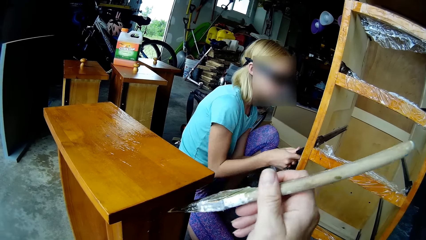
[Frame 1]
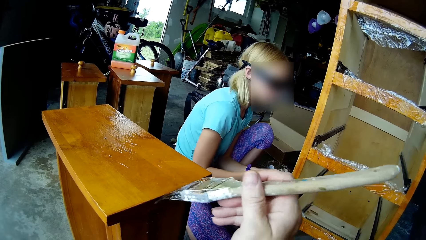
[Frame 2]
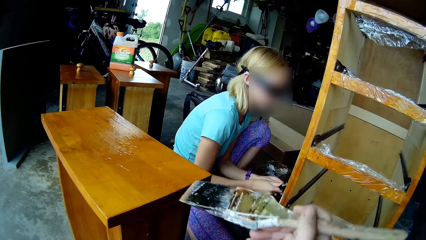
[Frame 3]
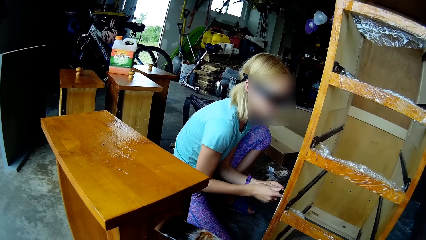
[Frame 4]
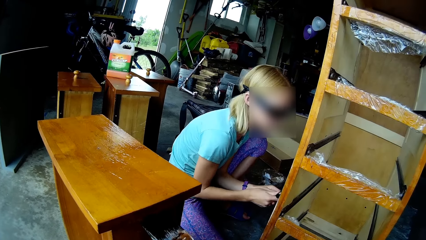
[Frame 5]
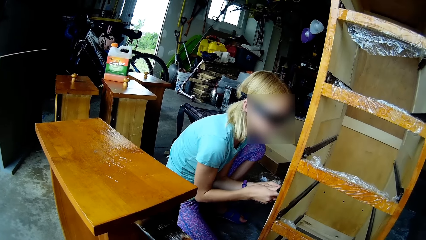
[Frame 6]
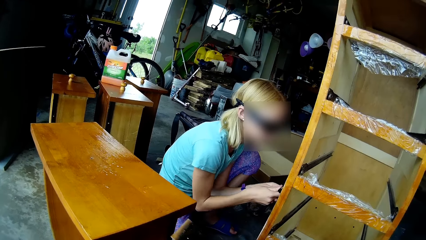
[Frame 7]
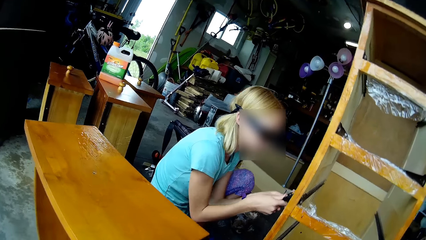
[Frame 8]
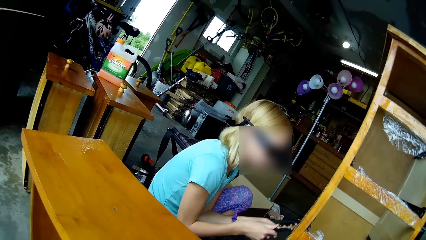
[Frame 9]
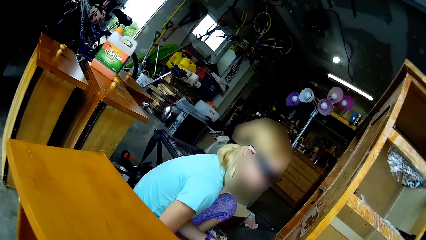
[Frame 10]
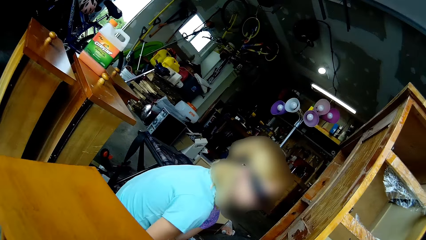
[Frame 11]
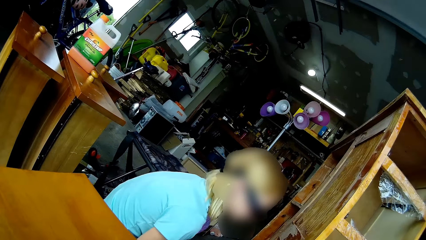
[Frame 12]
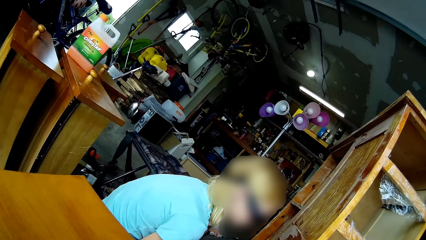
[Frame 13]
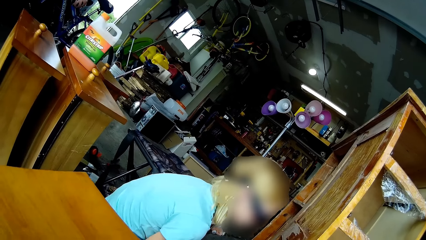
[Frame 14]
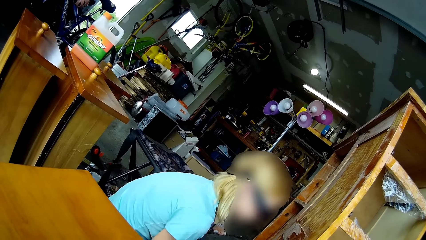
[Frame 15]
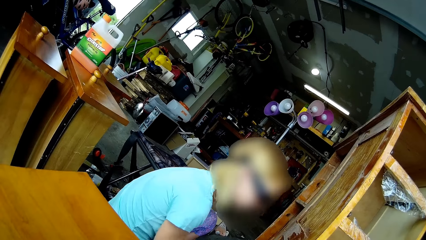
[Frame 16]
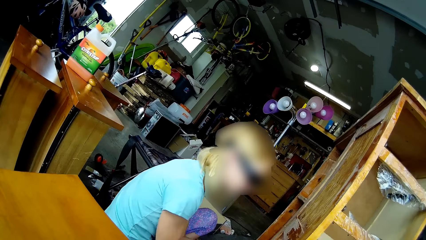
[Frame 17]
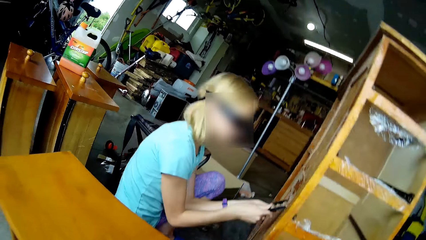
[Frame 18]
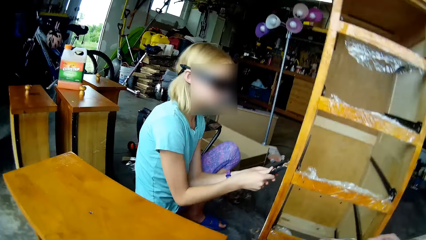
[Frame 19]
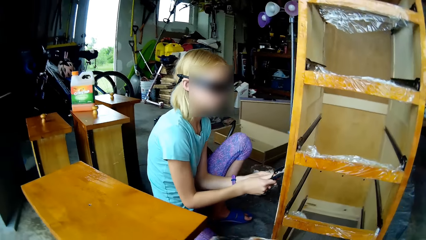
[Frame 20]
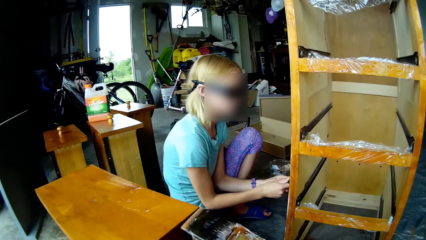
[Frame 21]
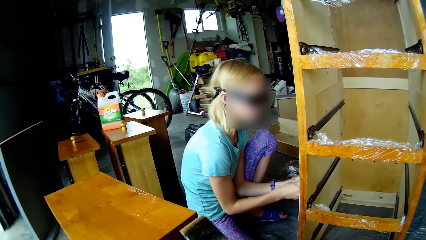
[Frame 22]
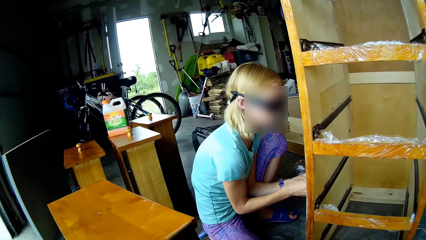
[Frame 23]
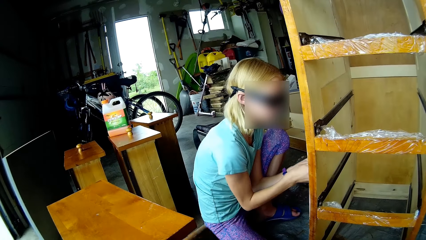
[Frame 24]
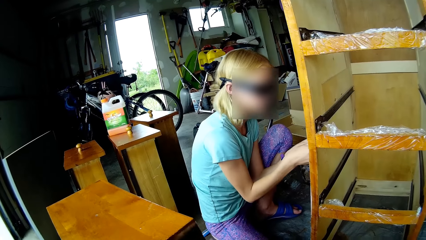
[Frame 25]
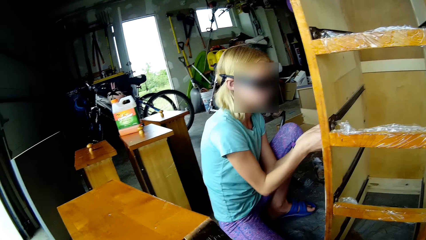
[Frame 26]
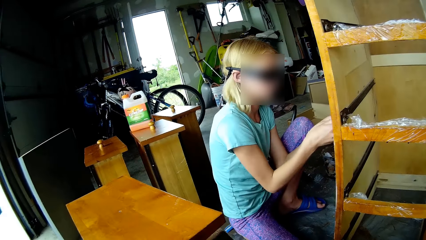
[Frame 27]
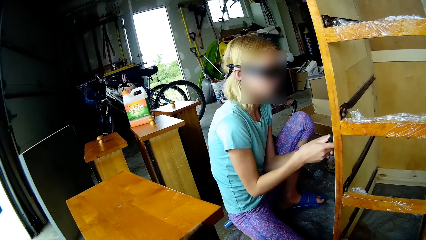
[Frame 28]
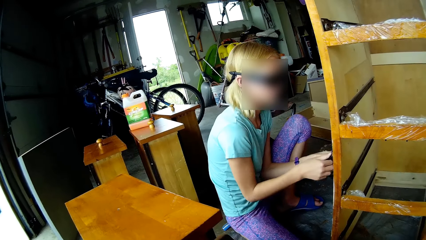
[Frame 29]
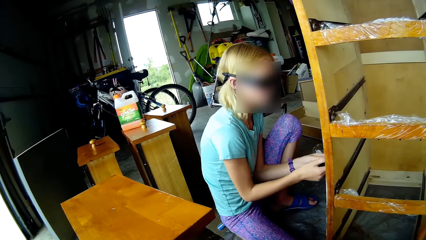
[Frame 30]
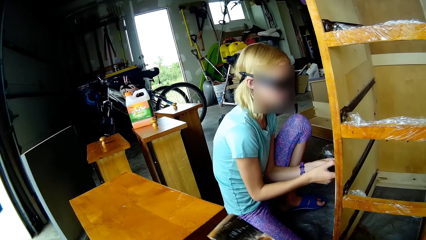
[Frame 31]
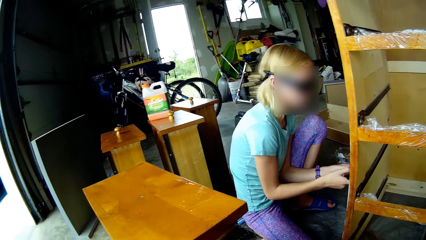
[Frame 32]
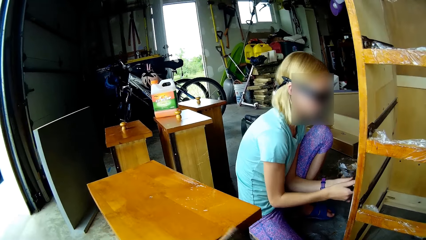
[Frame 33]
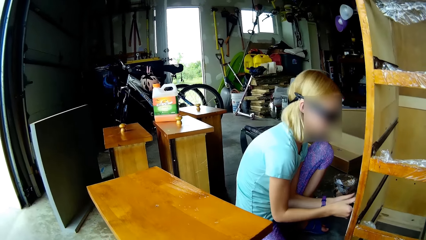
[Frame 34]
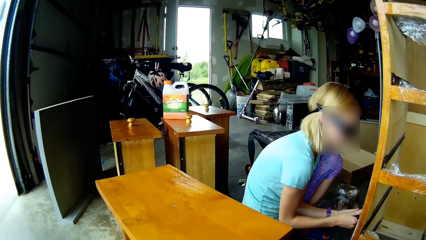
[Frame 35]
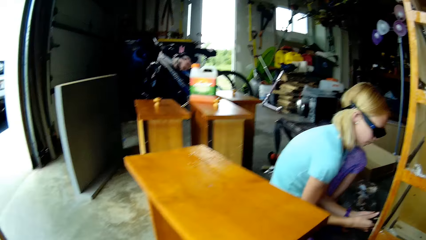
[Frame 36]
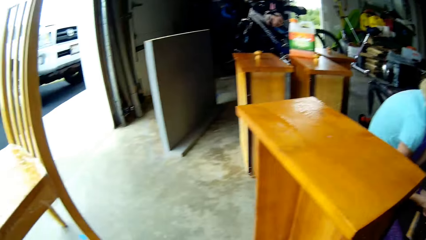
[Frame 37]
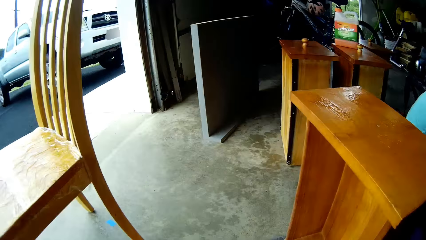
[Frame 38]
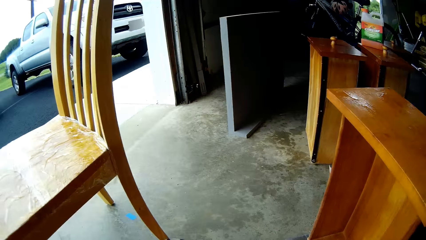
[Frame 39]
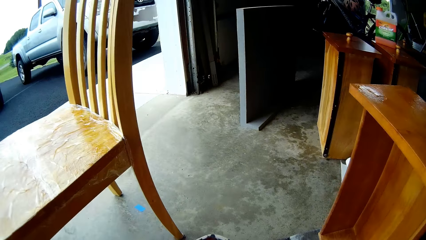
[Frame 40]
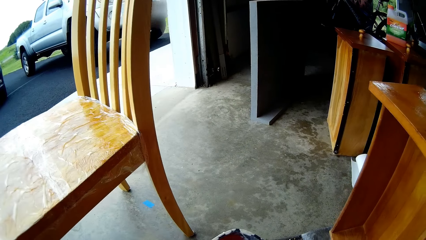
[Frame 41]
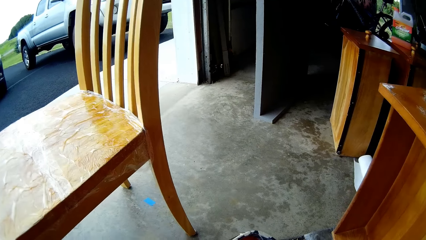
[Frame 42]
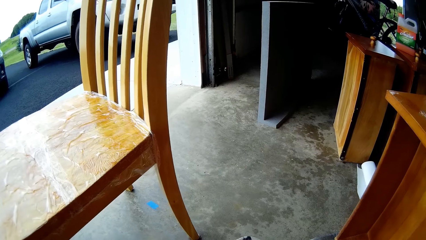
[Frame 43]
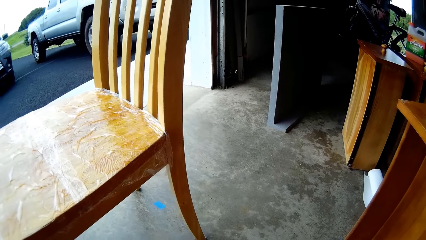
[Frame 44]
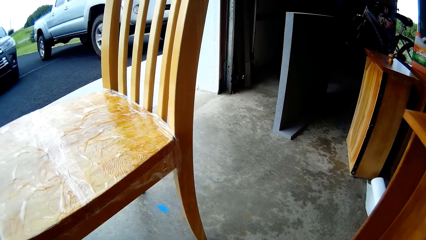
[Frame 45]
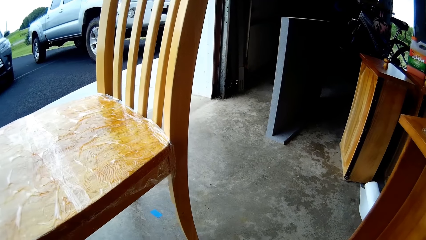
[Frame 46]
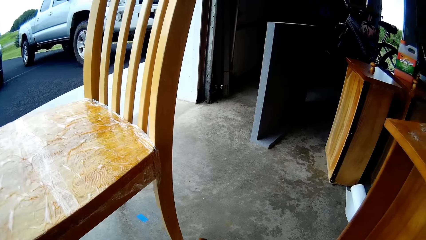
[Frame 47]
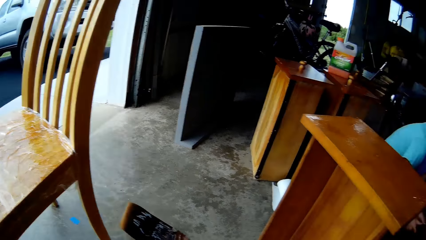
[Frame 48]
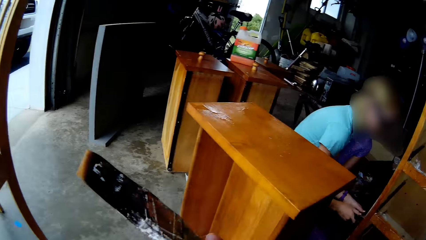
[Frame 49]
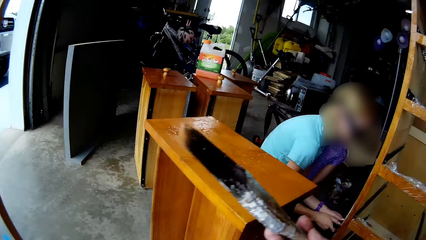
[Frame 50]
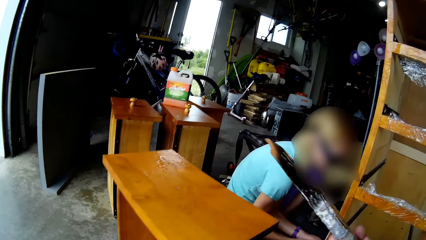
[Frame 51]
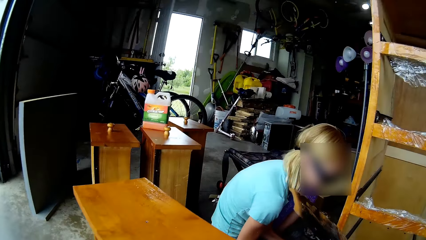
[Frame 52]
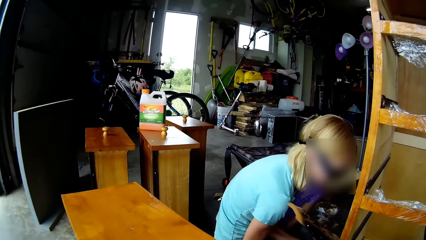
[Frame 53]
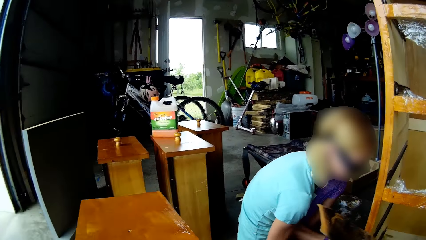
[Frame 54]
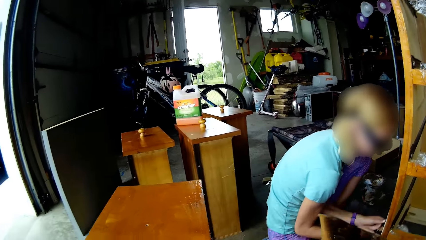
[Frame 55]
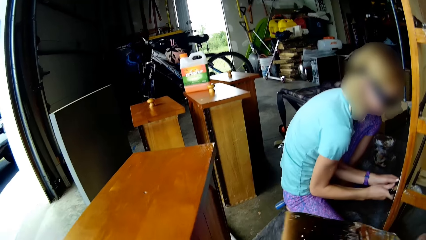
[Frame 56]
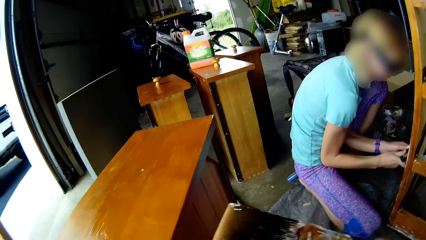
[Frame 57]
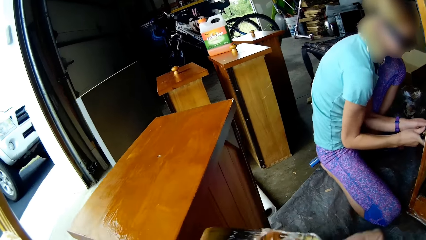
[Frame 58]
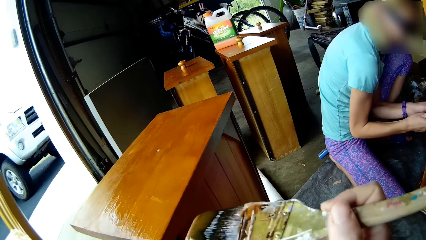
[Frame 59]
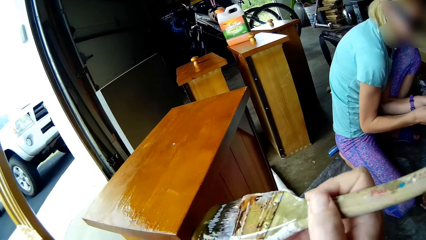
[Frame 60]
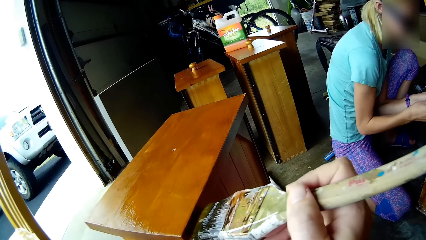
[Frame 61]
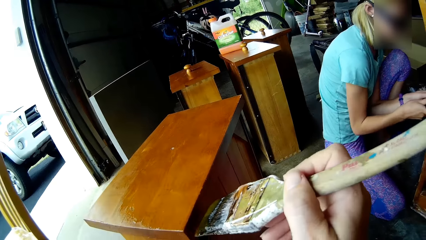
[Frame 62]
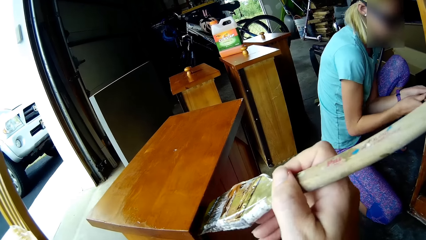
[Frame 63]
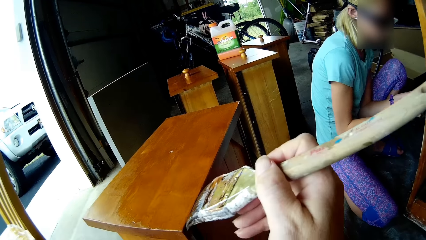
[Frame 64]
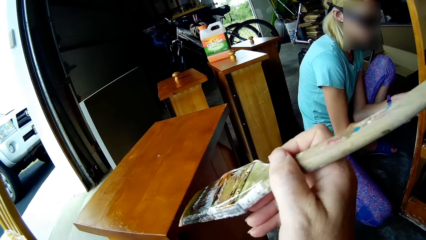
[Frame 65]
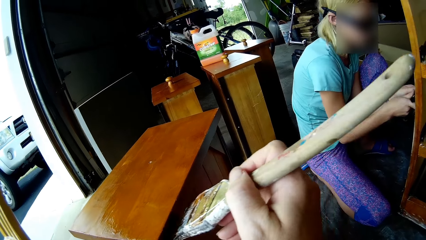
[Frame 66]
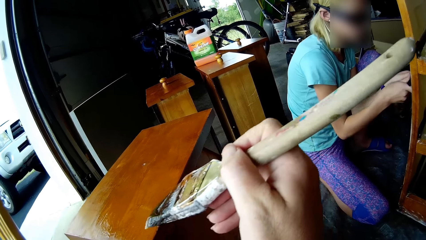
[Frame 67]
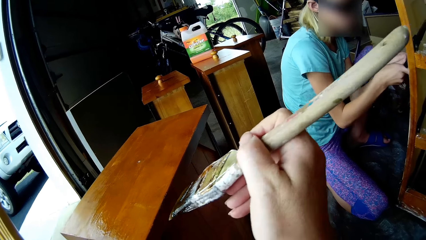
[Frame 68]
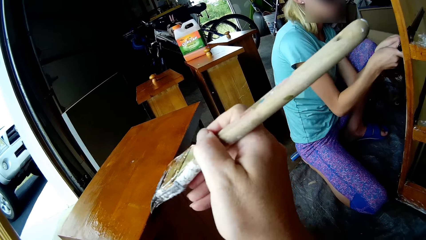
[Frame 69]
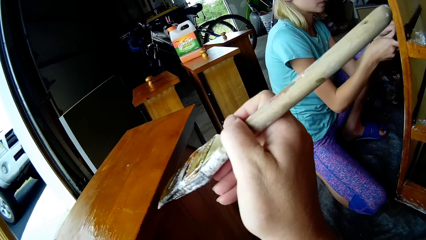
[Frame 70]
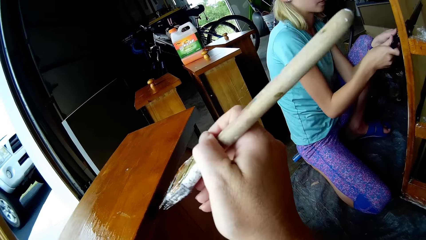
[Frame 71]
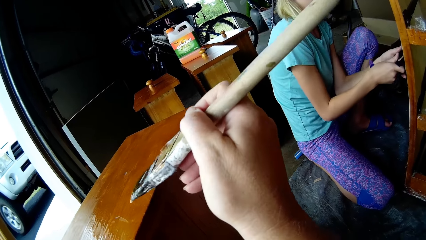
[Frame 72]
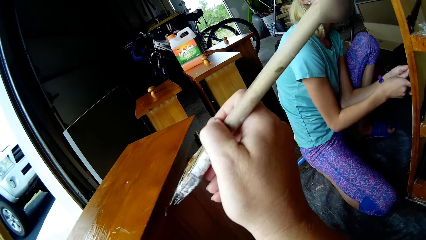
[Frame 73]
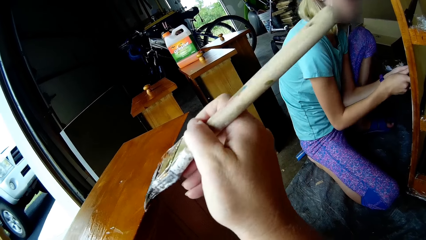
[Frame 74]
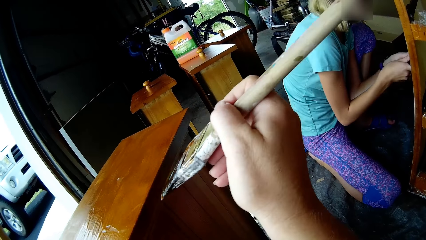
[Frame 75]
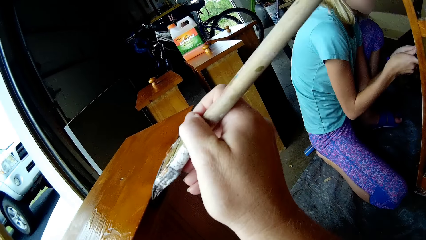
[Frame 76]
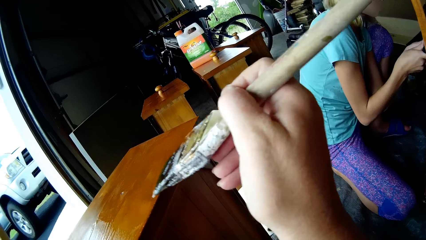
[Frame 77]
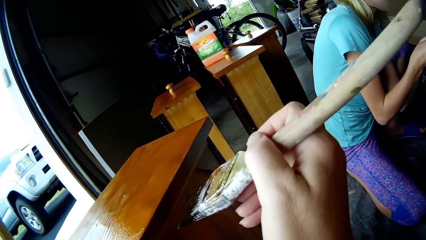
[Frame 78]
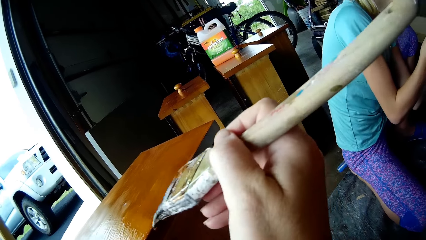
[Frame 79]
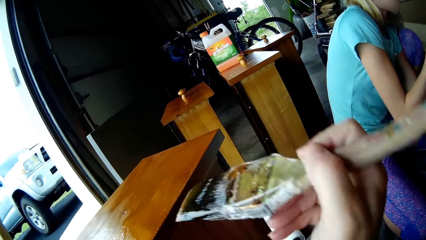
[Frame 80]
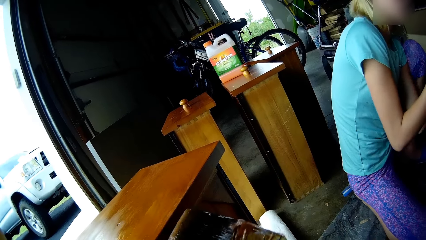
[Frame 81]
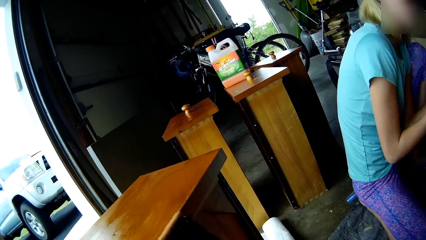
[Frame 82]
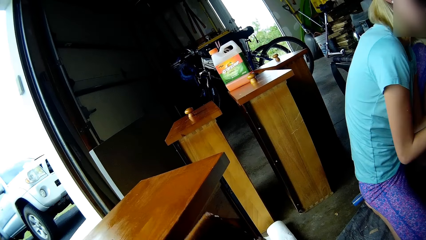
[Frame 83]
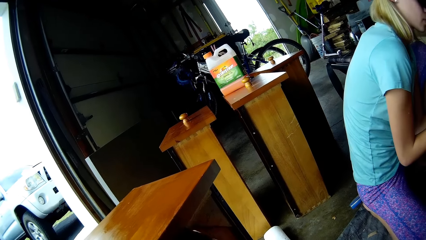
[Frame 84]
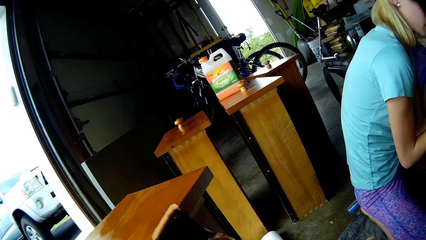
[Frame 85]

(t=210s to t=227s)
A woman scrapes paint from the cupboard. The camera wearer paints the table. They move forward. They look around. The woman scrapes paint from the cupboard. The camera wearer speaks. They paint the table. They look around. They lift the paint brush. They paint the table. The woman scrapes the cupboard paint.
